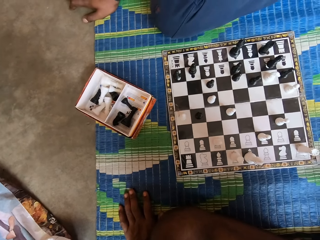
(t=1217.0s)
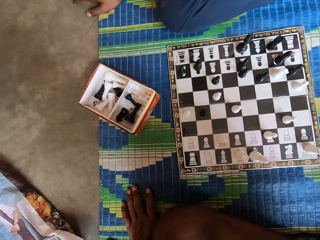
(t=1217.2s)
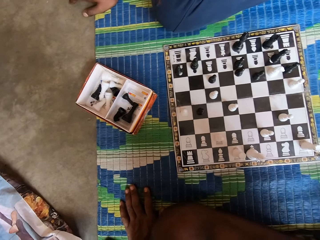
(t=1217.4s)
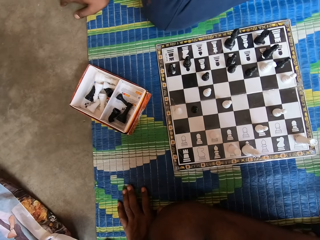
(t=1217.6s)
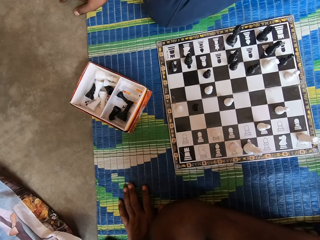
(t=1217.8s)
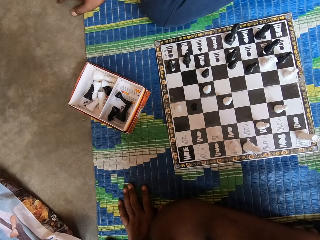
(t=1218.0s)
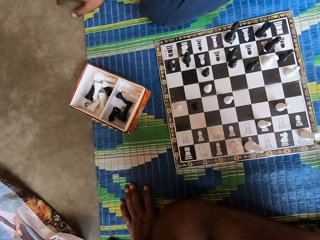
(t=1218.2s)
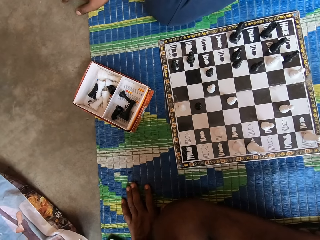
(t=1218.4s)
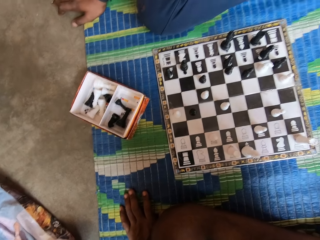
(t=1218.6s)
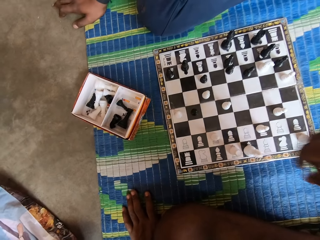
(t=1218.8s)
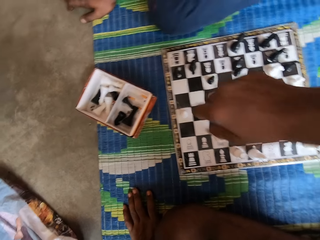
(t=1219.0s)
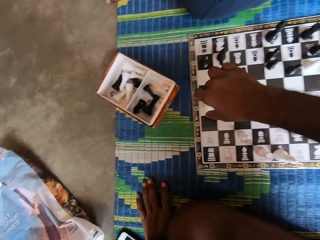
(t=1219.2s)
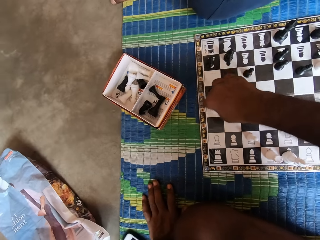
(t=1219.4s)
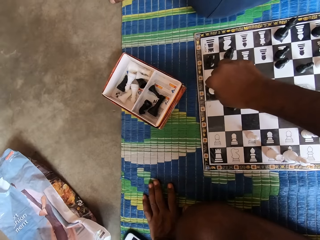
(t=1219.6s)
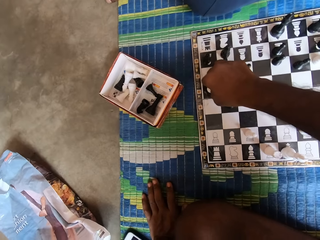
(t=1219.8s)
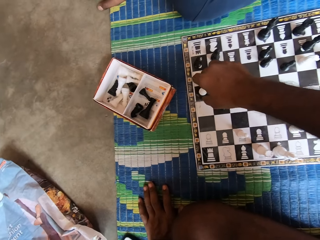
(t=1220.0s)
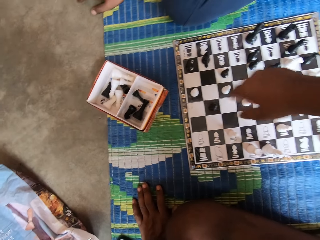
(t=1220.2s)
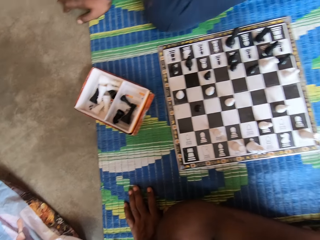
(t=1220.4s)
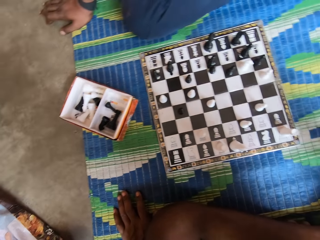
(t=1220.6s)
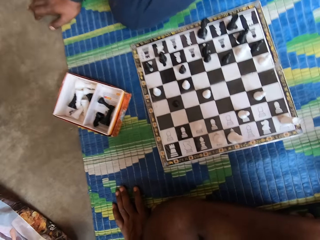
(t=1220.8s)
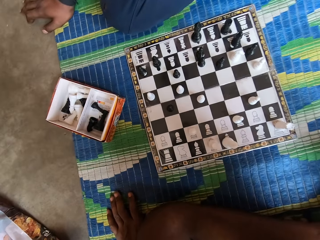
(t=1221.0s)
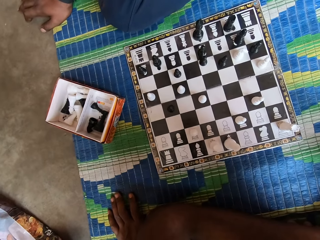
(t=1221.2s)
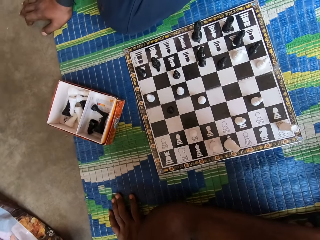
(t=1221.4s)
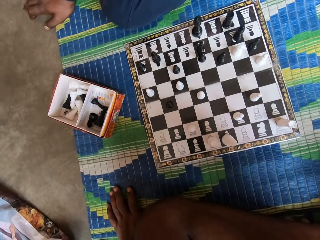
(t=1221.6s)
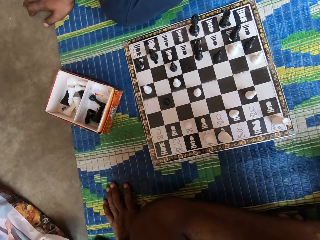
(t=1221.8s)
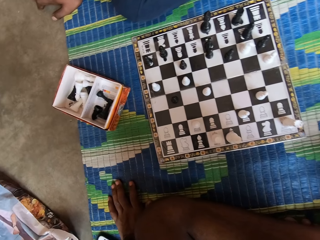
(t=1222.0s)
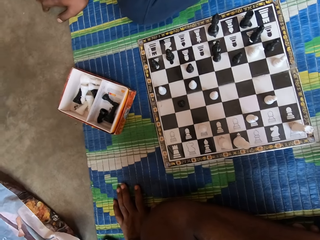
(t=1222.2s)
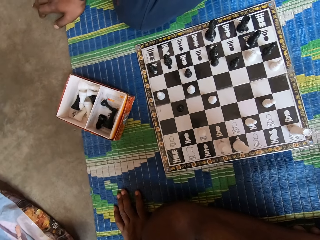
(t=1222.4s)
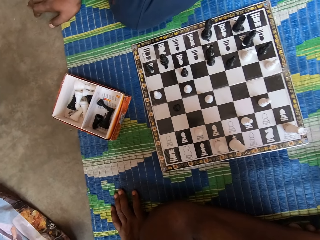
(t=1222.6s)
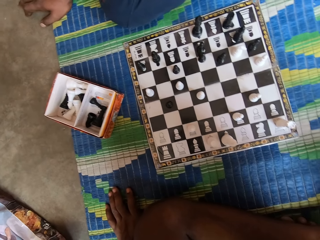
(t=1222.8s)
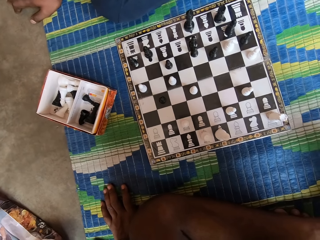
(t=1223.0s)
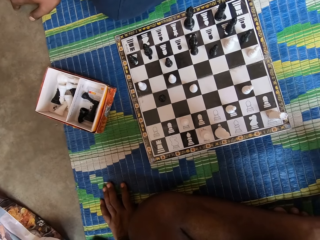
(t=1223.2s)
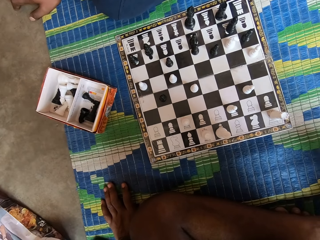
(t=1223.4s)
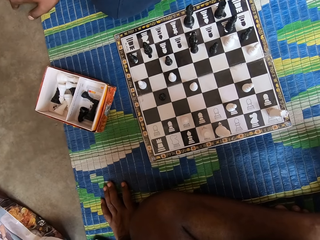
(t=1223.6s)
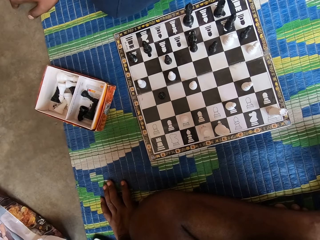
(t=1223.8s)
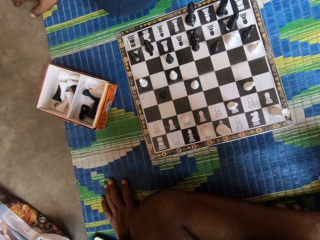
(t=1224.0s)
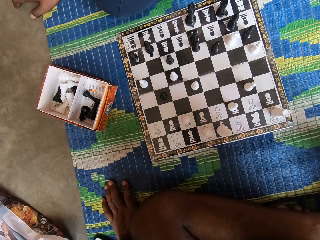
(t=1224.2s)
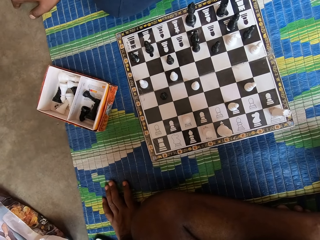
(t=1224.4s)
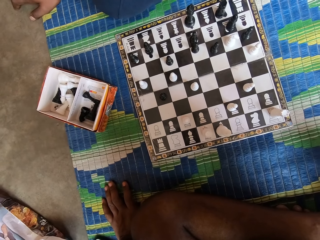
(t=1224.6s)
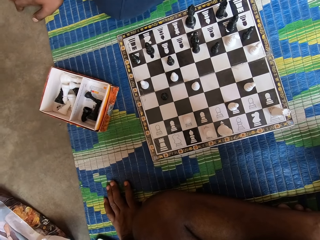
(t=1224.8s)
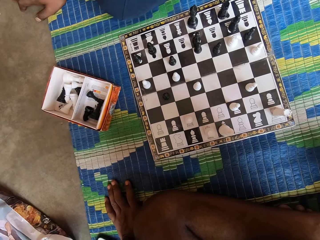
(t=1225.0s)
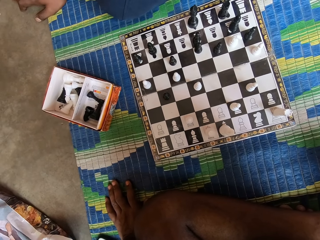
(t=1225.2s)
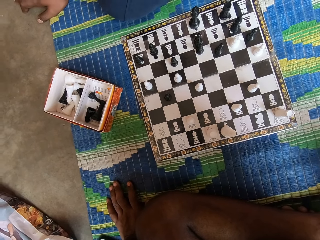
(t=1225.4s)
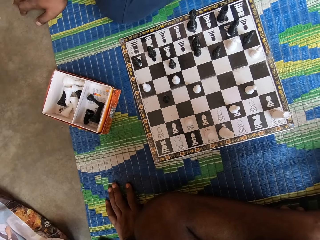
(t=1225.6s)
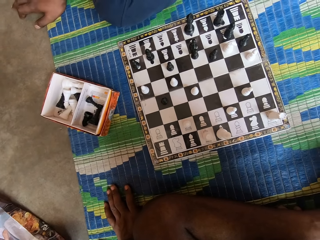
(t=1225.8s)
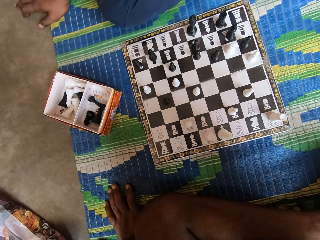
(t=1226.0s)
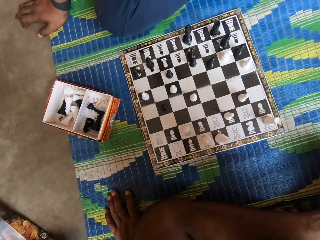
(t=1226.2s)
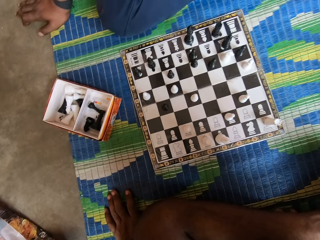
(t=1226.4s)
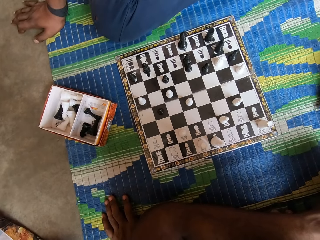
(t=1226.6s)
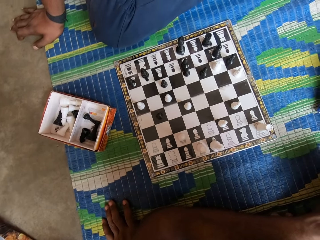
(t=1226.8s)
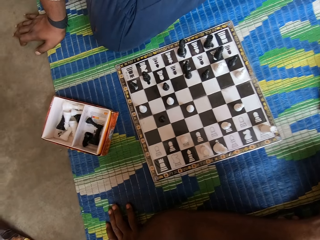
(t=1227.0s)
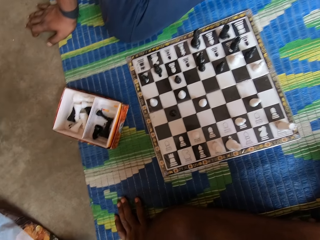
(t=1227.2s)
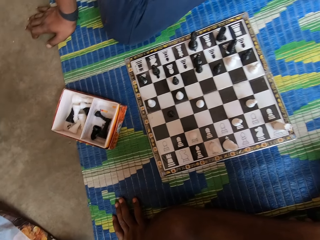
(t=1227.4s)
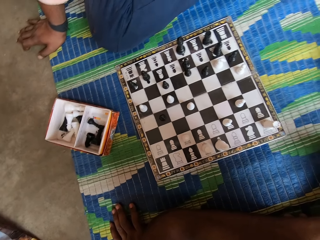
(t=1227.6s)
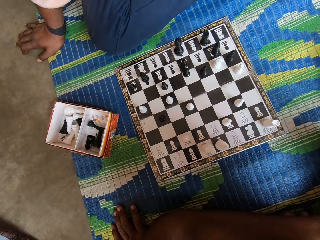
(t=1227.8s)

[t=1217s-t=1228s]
The camera wearer moves a chess piece.

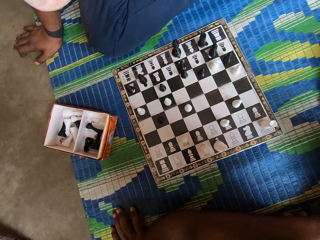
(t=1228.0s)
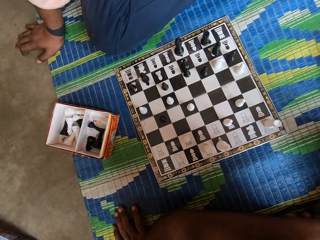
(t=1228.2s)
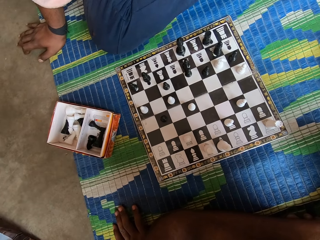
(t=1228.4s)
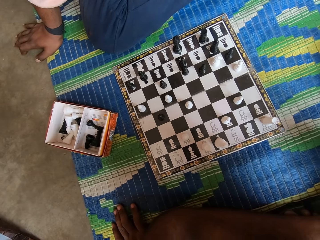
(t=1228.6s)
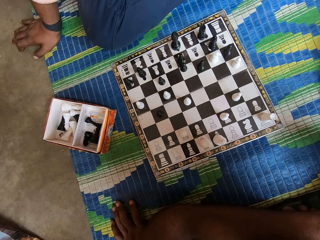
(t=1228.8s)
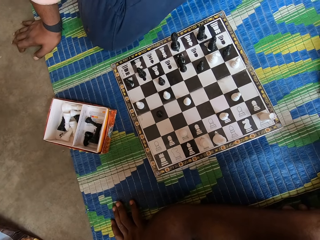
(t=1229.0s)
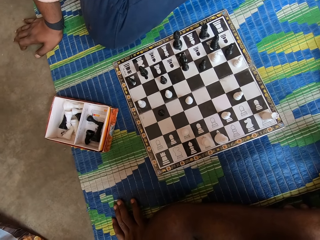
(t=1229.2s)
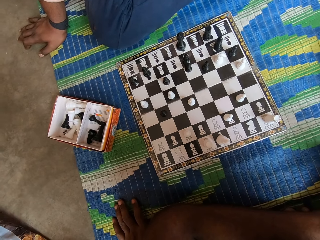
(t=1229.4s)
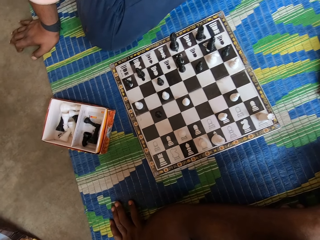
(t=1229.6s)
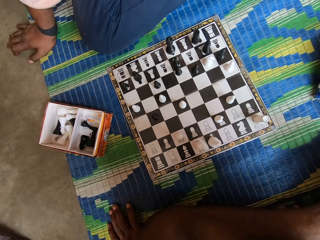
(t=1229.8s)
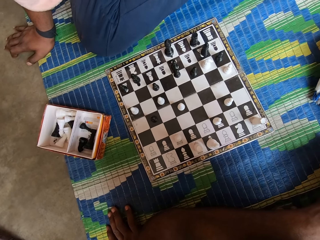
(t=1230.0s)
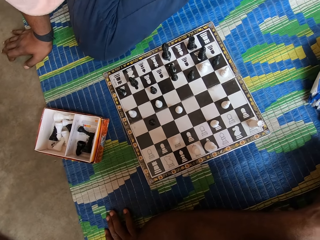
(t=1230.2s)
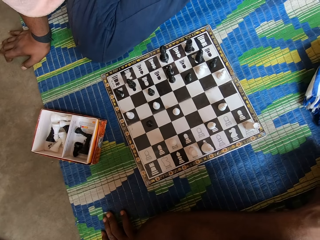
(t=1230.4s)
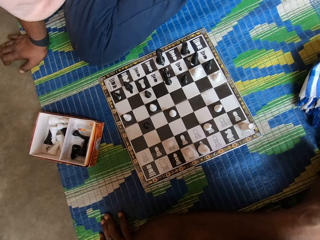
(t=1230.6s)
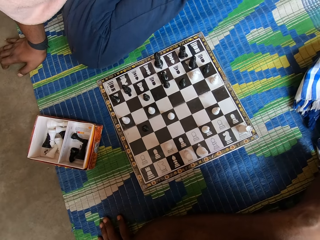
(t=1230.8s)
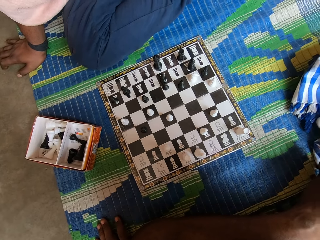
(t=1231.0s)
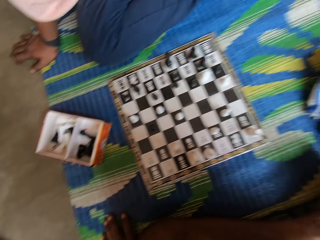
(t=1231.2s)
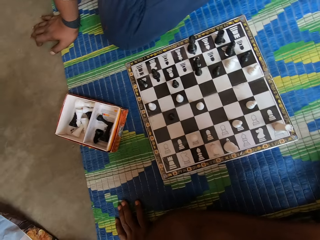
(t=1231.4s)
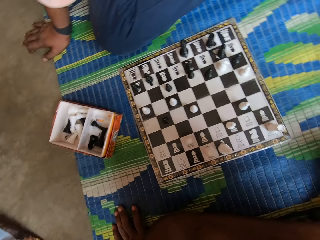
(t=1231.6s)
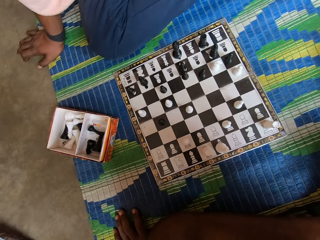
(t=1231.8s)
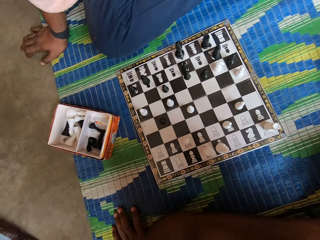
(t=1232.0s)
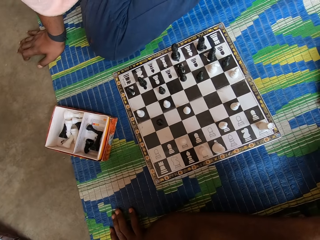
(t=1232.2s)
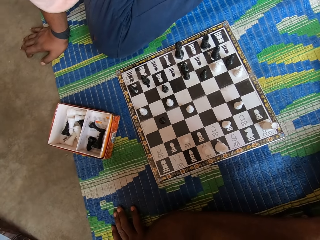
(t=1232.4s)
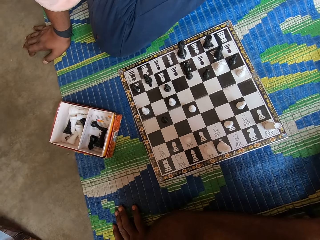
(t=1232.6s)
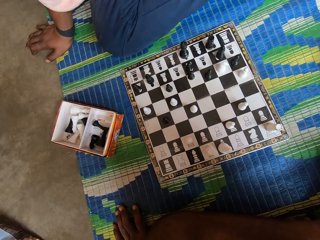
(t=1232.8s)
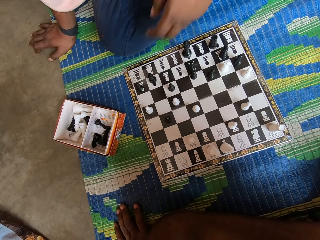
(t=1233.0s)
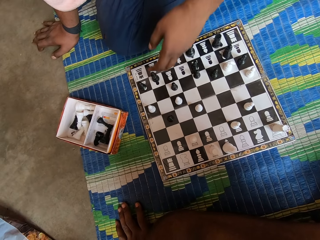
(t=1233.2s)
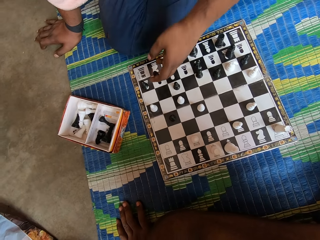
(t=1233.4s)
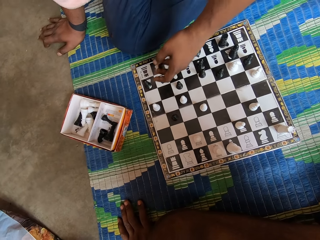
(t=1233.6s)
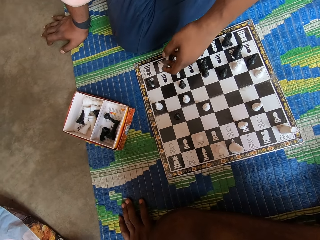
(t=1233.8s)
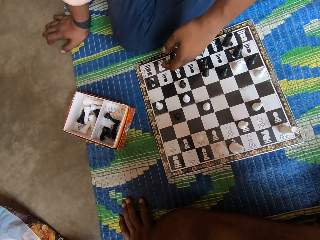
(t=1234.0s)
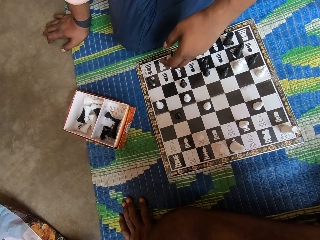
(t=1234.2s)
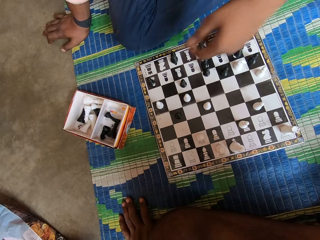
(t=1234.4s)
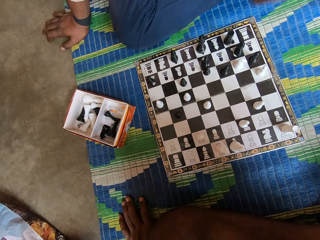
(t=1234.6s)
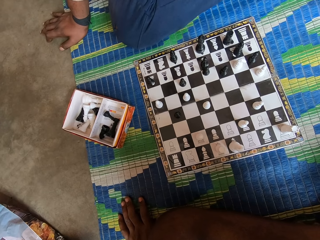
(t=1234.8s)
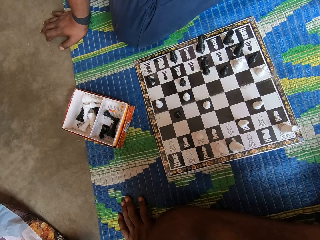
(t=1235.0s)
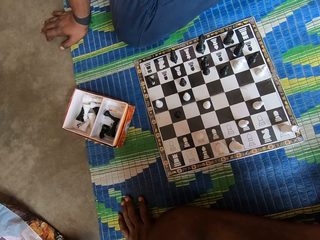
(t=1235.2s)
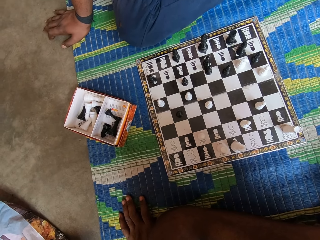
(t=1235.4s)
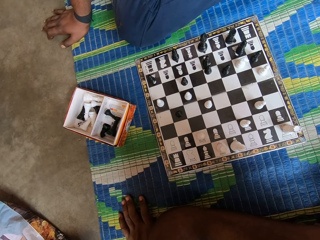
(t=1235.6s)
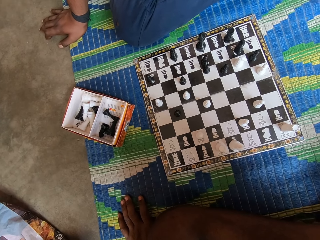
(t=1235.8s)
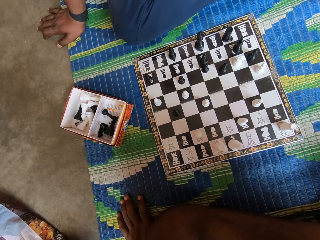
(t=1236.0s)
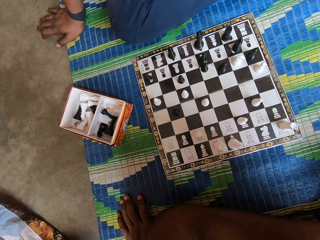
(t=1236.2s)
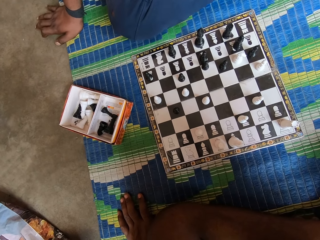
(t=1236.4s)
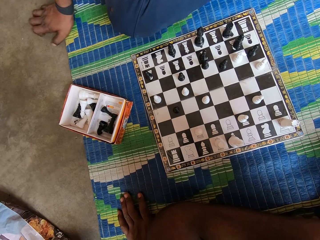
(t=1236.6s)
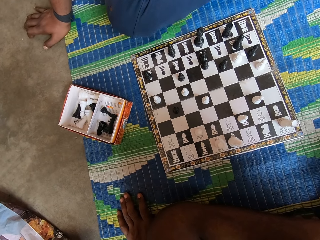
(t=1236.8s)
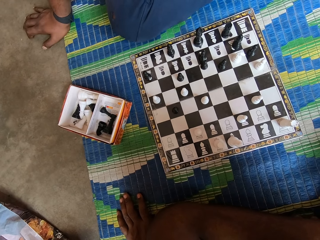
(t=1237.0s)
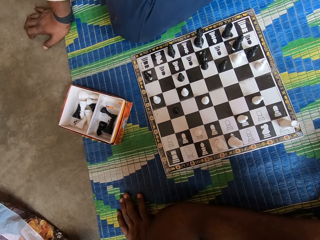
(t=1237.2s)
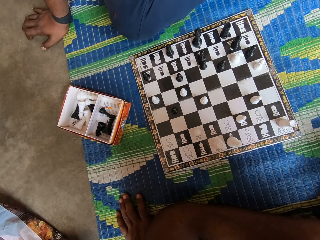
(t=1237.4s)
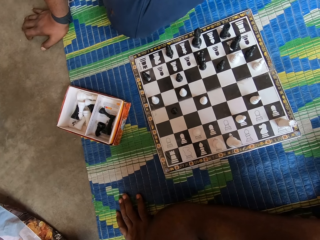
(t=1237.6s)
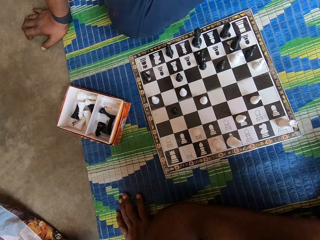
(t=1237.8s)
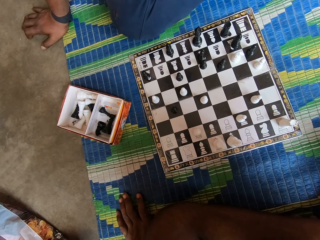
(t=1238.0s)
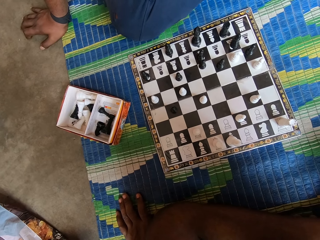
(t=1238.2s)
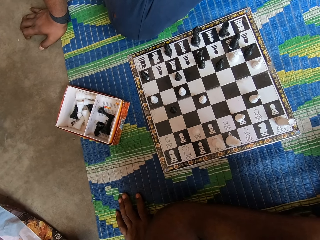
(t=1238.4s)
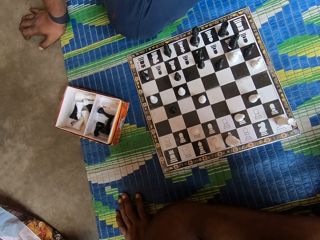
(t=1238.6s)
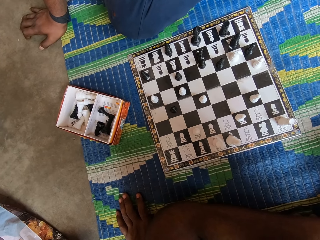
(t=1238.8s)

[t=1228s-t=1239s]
The camera wearer moves a chess piece. A man moves a chess piece.
